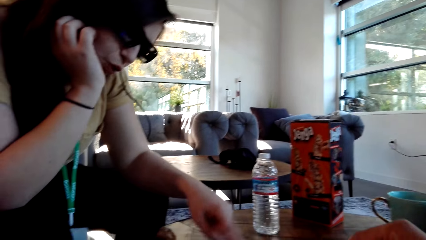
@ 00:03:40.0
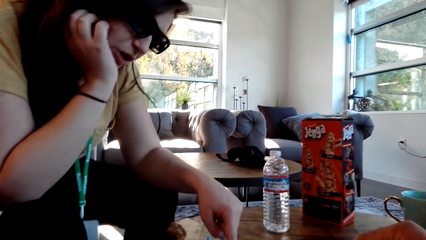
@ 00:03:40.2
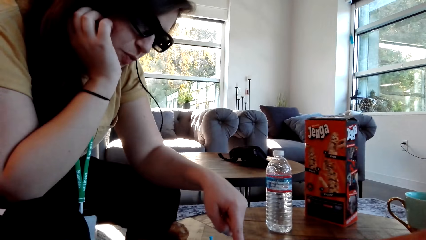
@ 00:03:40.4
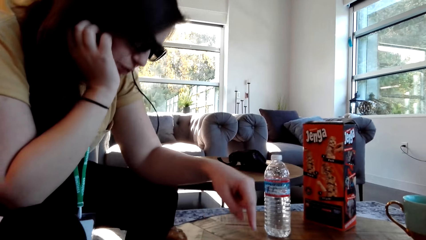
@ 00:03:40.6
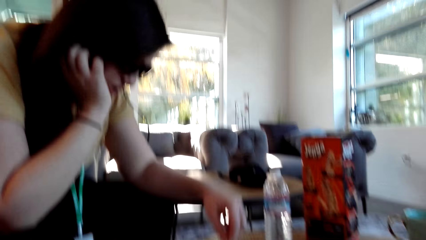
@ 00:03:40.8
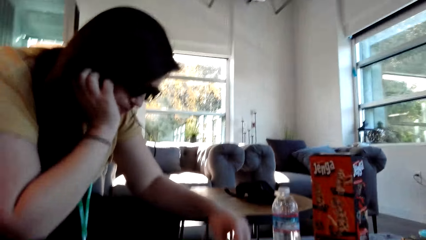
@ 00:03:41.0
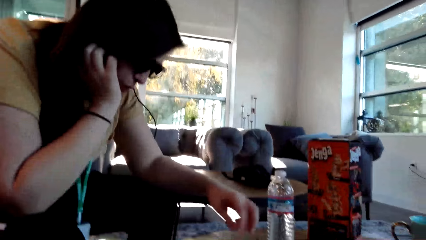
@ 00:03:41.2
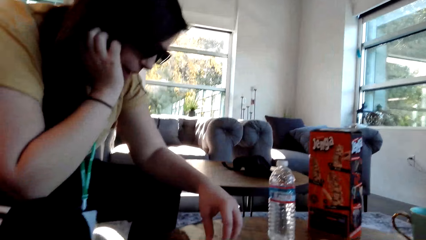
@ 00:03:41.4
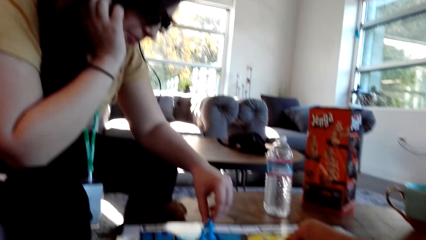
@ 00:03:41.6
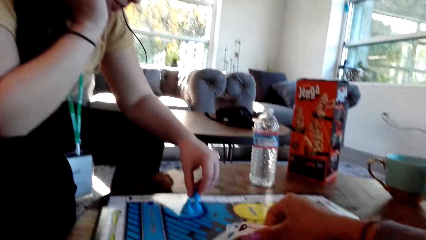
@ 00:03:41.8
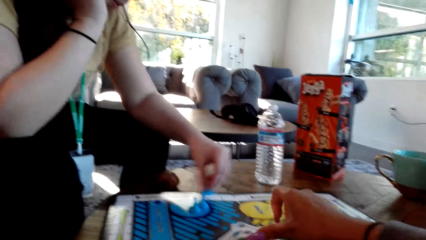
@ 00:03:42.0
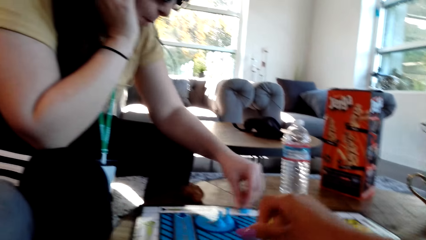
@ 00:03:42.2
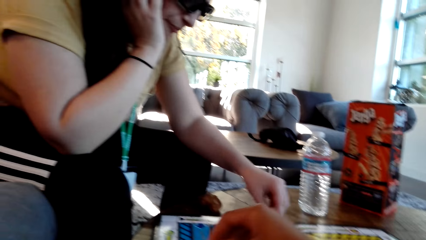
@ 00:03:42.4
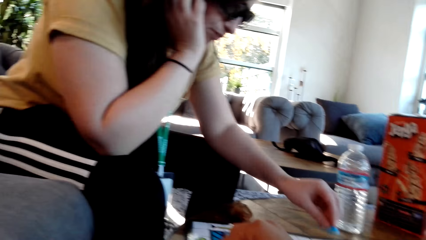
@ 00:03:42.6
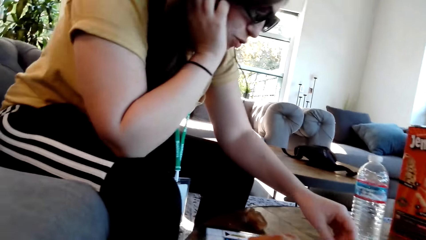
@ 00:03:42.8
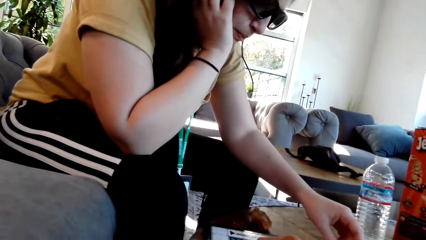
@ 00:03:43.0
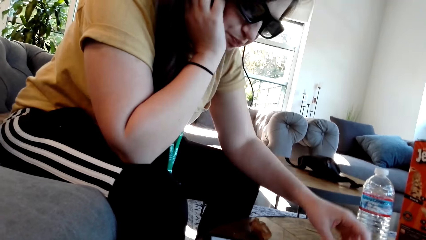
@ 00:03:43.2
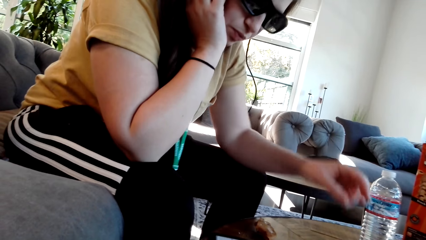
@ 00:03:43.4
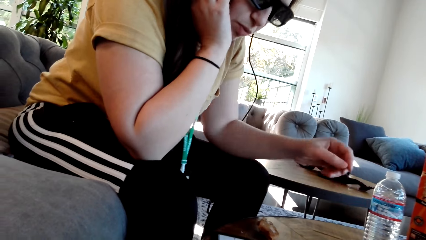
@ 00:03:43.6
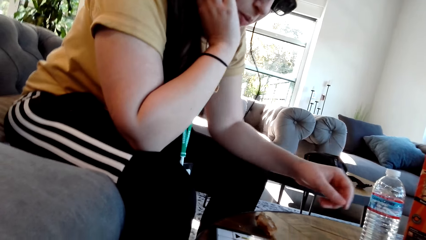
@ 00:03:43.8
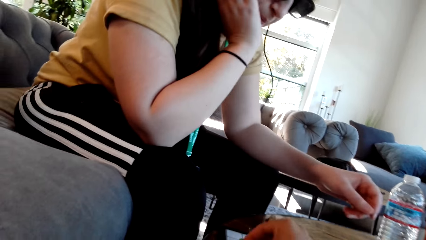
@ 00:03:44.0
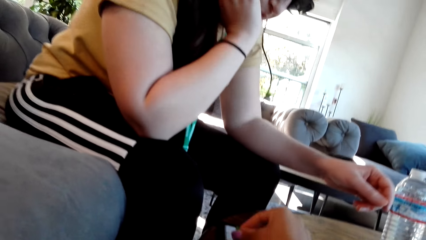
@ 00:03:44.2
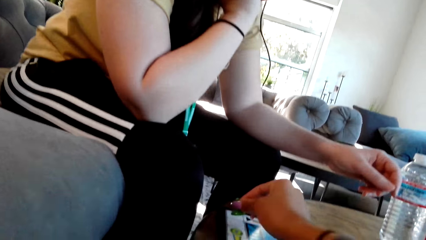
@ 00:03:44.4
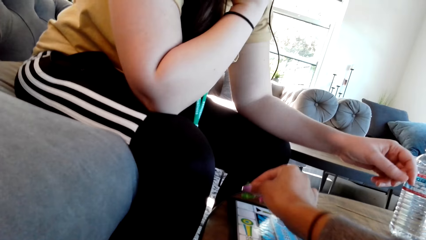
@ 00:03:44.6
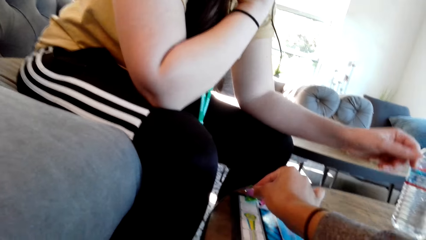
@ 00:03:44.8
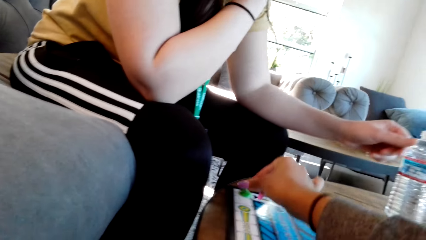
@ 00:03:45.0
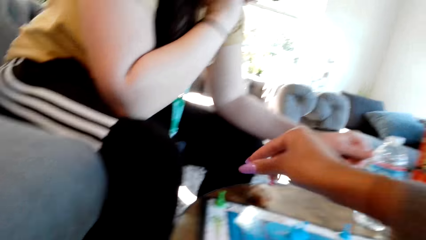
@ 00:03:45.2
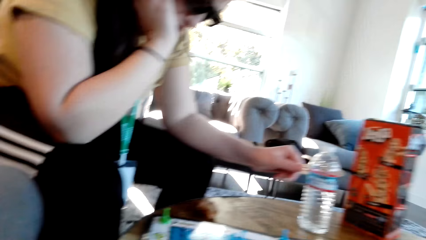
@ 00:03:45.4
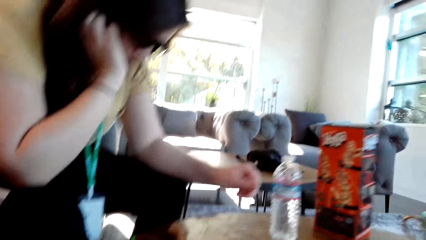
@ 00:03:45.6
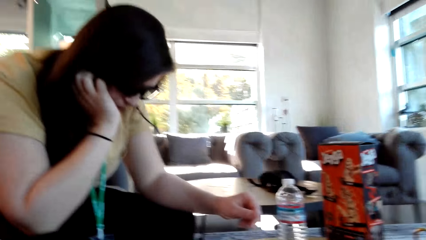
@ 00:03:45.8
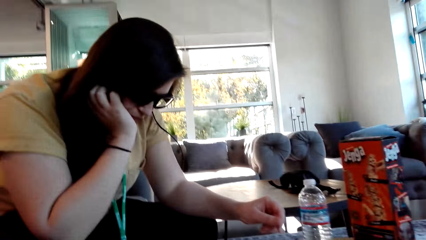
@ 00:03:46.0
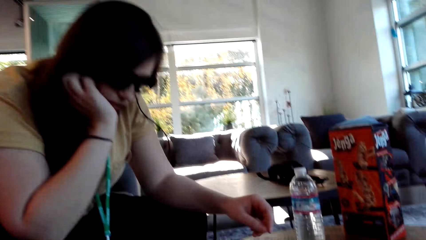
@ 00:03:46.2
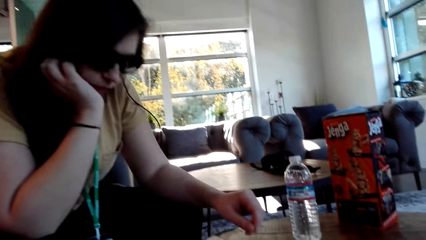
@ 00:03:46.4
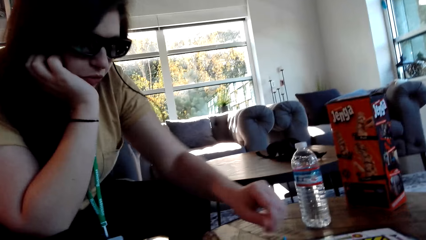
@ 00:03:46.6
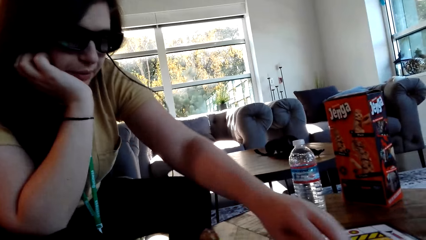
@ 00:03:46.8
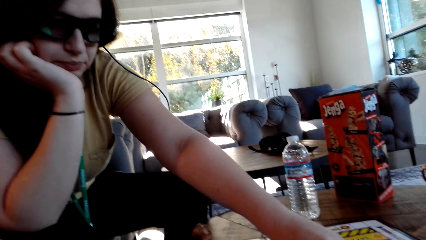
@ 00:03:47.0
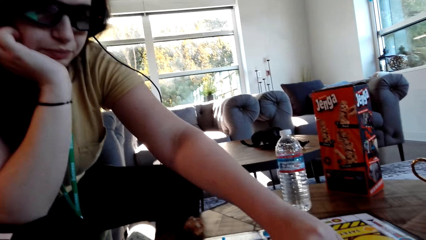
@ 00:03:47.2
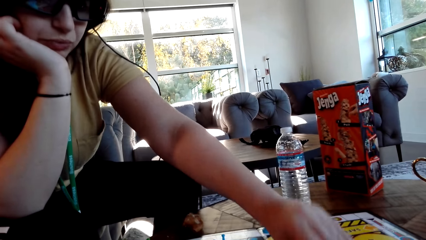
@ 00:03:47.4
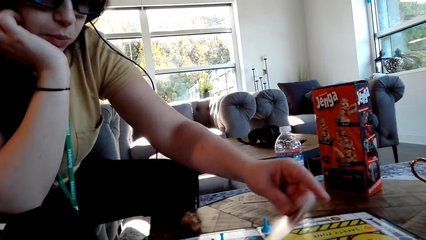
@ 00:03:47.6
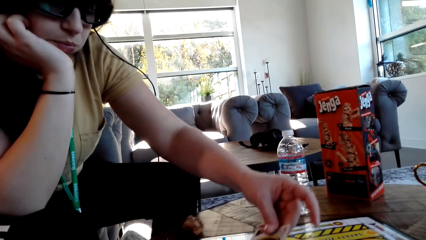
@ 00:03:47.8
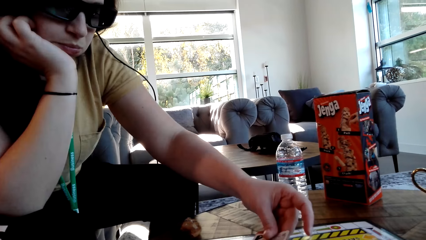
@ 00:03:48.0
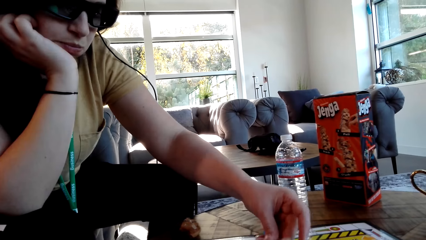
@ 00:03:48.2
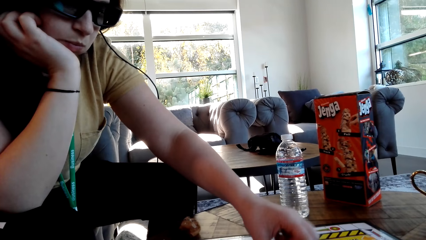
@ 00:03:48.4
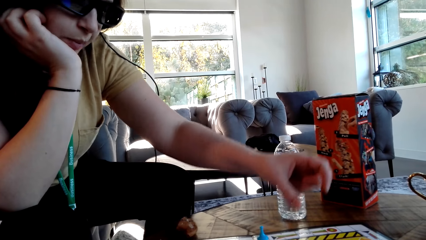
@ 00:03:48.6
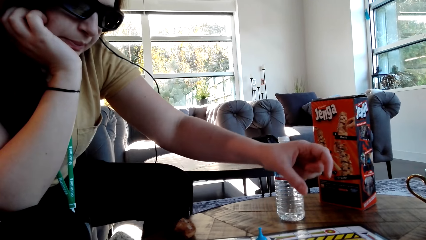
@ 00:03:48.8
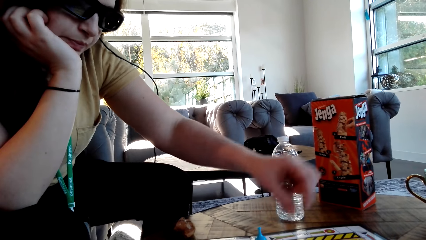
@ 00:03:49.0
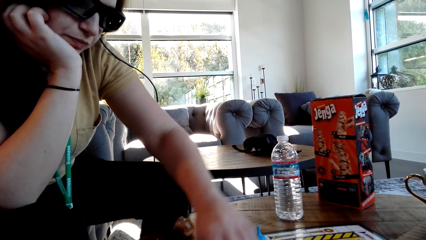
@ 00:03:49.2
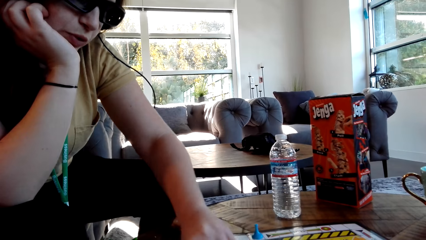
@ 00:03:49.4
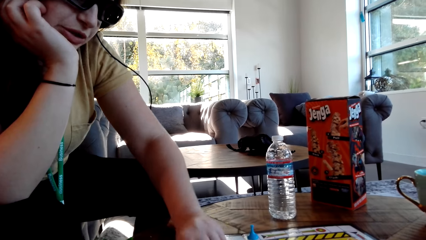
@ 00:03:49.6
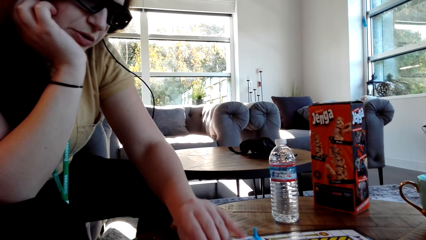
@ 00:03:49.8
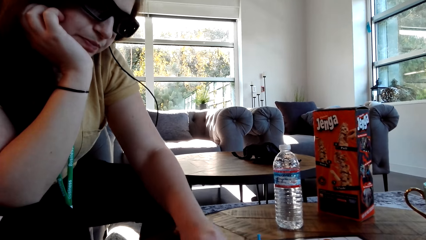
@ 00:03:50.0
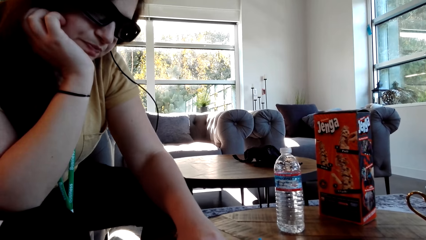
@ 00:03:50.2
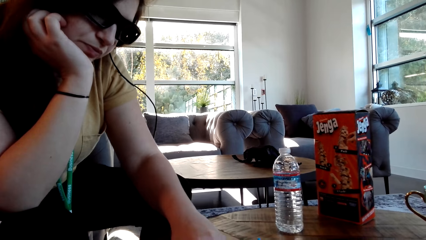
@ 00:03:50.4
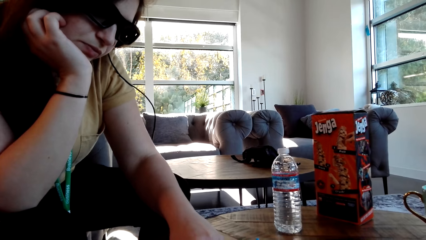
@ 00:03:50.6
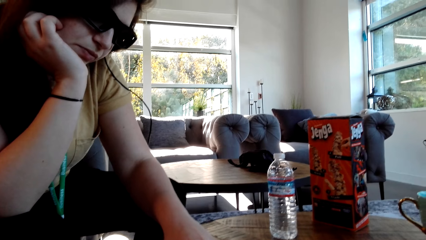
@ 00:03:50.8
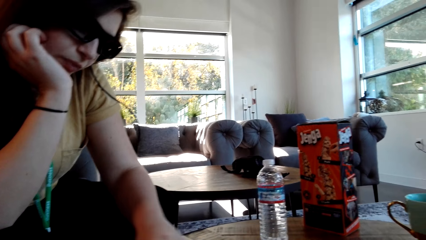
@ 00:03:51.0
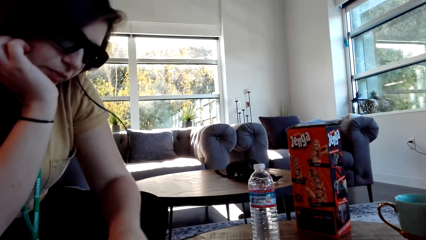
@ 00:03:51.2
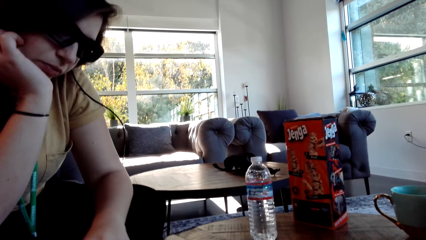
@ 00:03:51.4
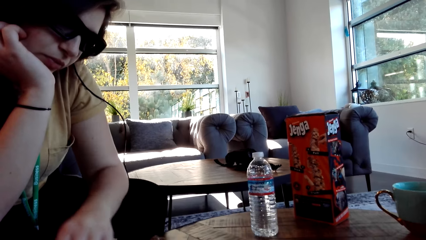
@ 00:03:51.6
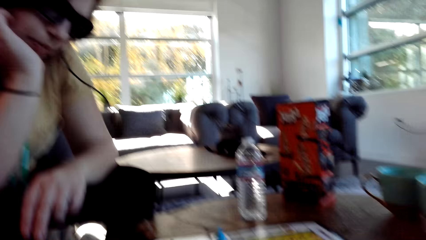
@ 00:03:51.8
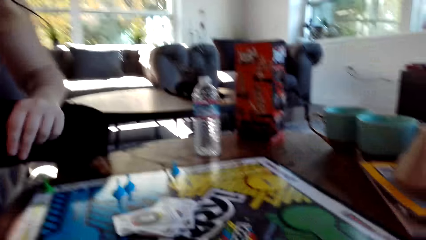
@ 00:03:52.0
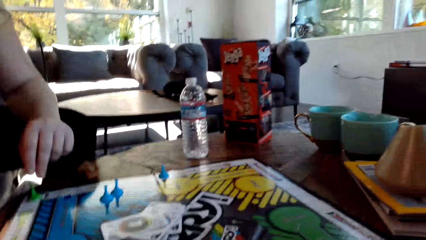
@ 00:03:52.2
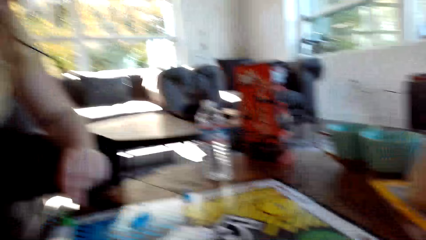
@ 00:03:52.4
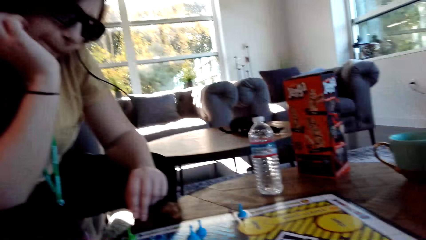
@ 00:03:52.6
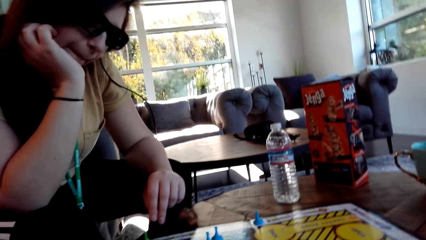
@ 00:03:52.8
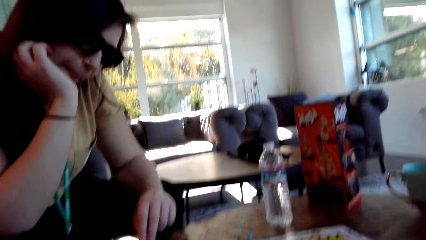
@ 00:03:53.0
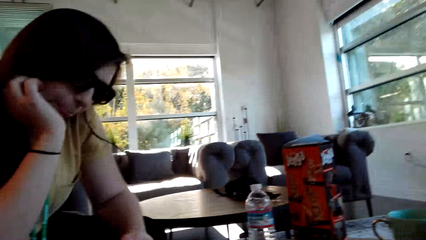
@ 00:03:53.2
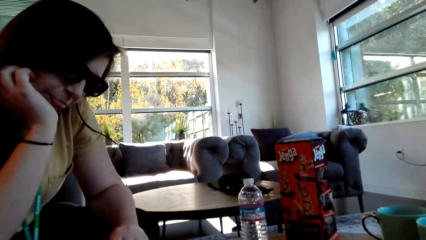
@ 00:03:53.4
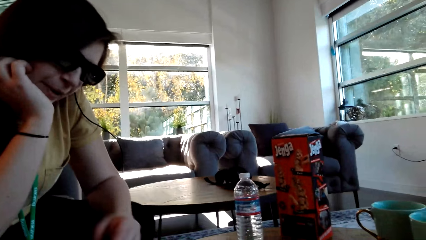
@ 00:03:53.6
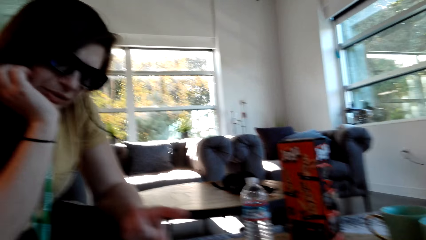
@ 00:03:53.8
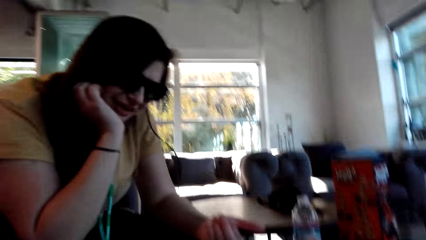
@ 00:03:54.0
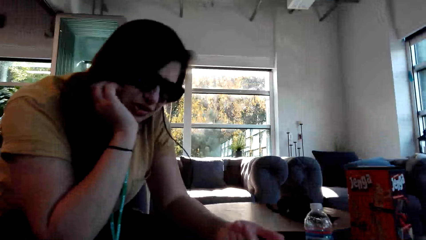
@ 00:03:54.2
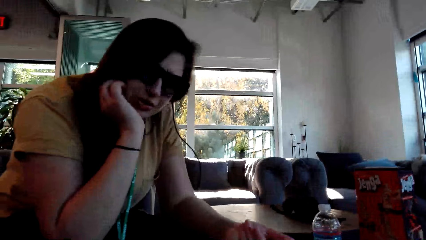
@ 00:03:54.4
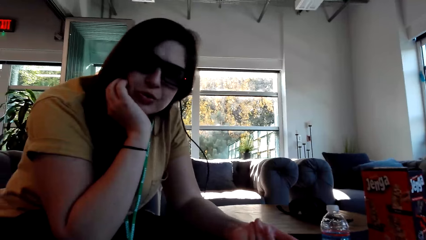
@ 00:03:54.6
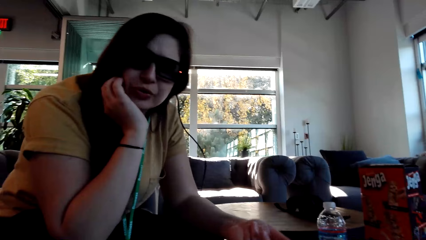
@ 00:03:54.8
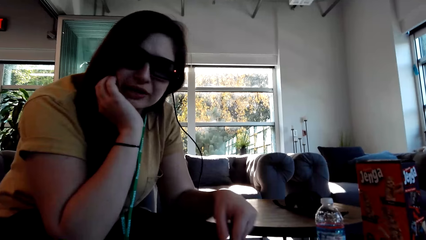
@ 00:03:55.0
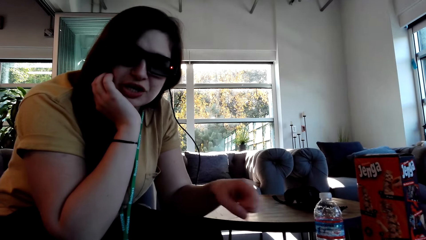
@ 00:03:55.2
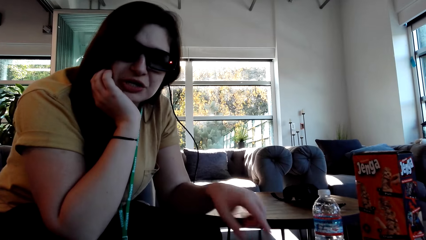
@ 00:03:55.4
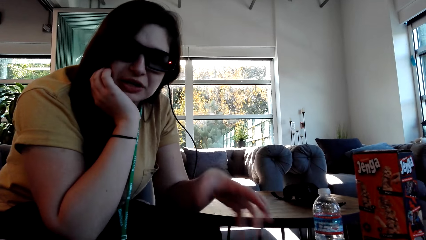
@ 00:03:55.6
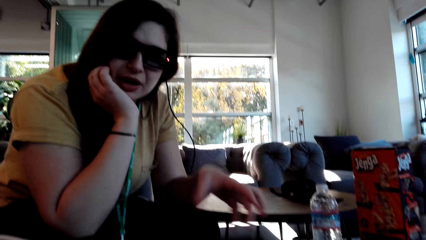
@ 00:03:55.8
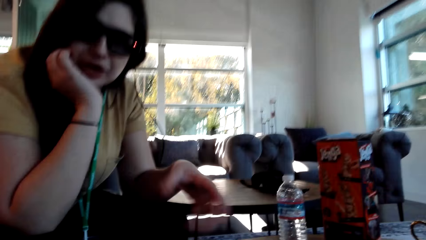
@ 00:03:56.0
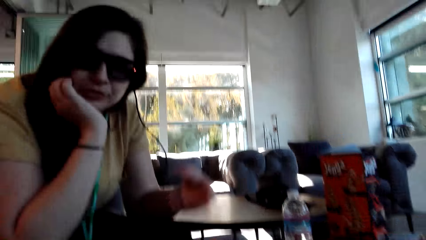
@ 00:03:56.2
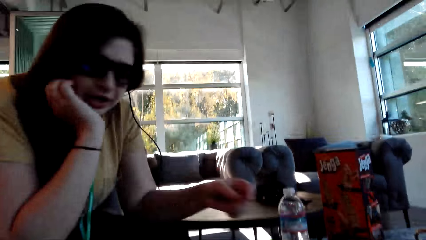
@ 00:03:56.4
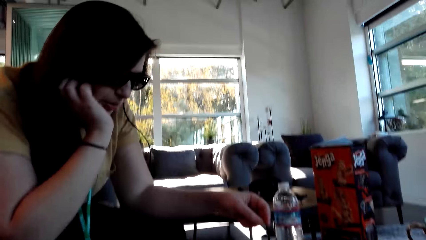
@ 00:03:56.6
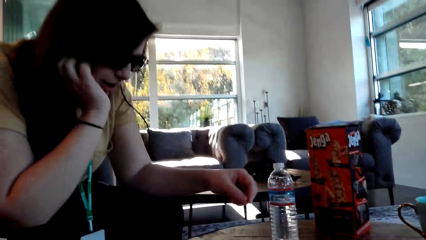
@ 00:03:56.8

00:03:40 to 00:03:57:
The camera wearer plays the Sorry game. A woman makes a gesture and plays the Sorry game. The camera wearer plays the Sorry game. The woman moves a pawn. The camera wearer moves a pawn. They play the Sorry game again. The woman plays the Sorry game, picks up a card, puts the card on the board, talks to the camera wearer, moves a pawn and makes a gesture.
